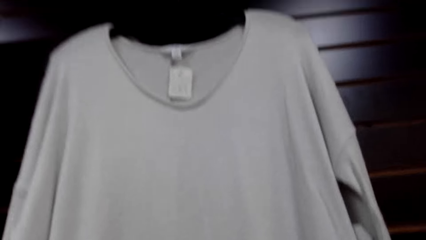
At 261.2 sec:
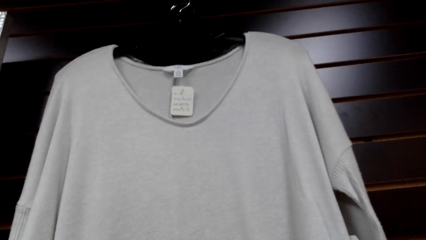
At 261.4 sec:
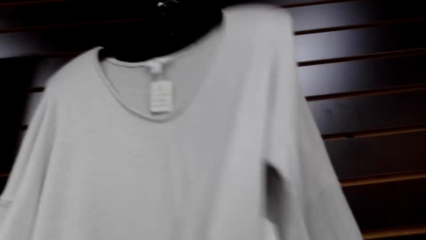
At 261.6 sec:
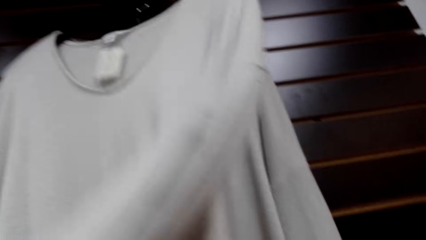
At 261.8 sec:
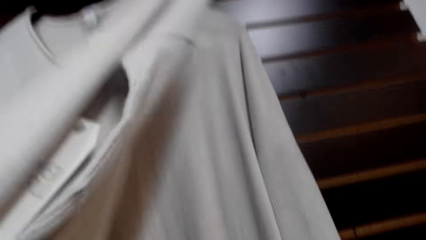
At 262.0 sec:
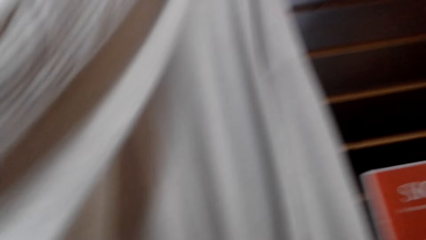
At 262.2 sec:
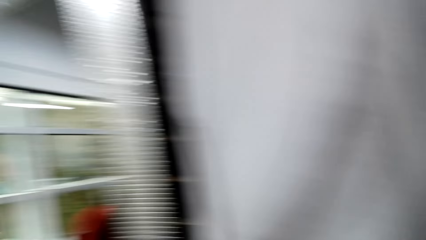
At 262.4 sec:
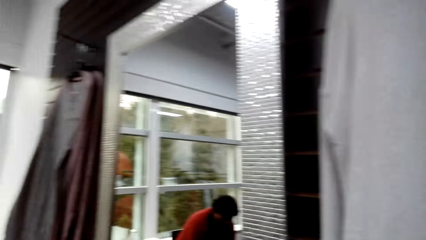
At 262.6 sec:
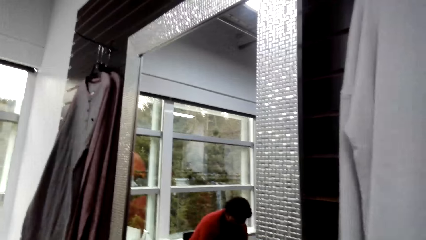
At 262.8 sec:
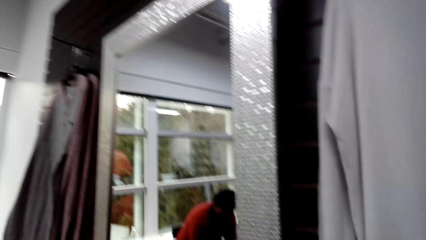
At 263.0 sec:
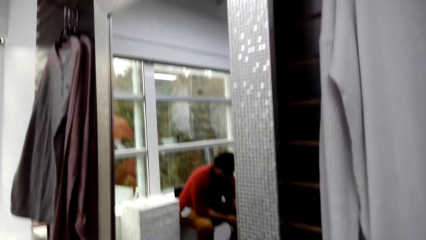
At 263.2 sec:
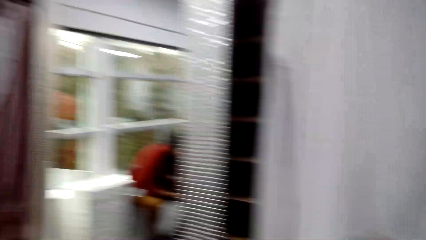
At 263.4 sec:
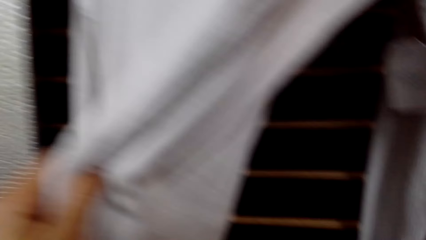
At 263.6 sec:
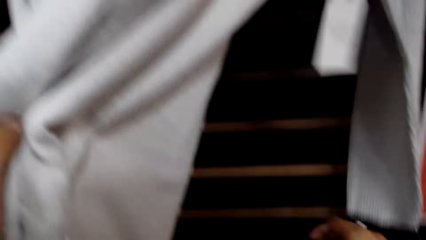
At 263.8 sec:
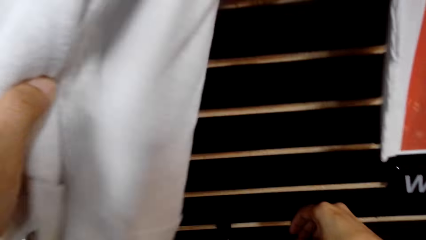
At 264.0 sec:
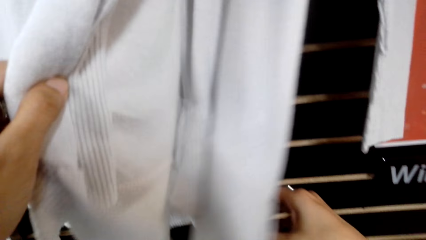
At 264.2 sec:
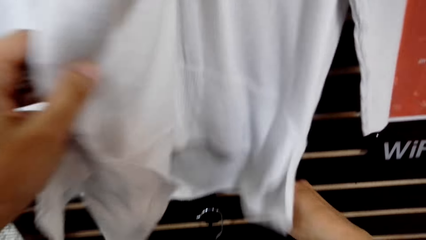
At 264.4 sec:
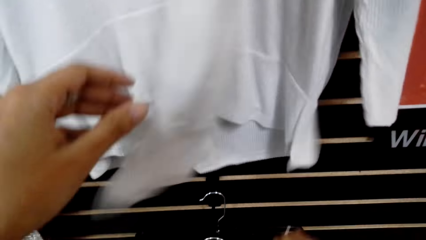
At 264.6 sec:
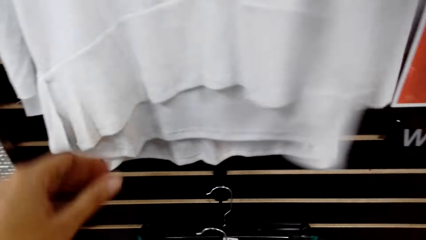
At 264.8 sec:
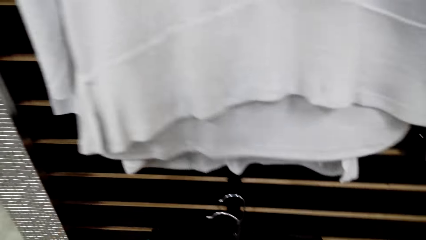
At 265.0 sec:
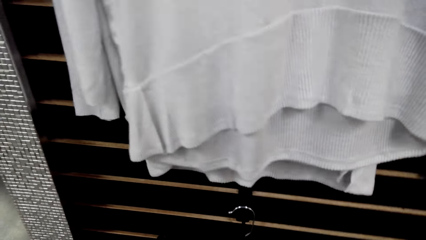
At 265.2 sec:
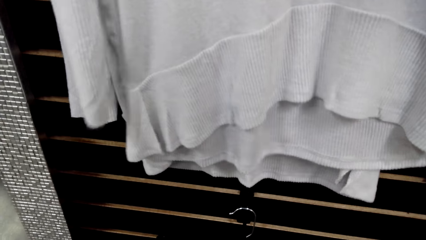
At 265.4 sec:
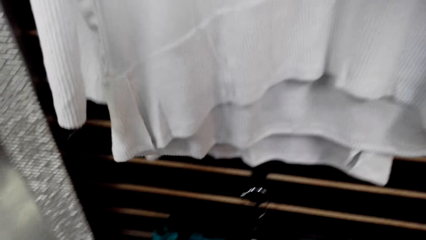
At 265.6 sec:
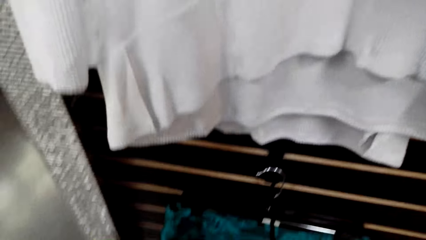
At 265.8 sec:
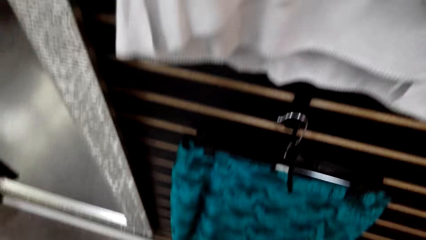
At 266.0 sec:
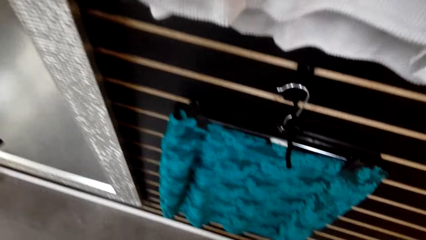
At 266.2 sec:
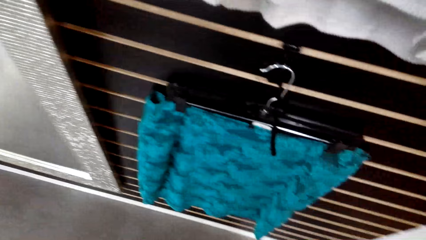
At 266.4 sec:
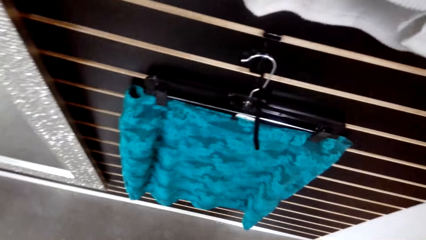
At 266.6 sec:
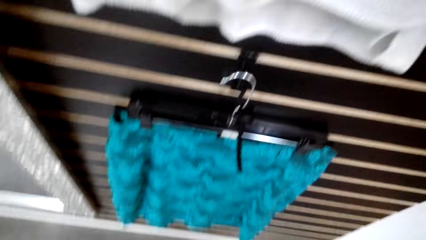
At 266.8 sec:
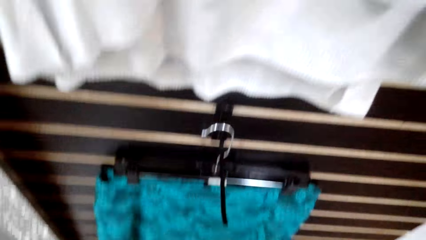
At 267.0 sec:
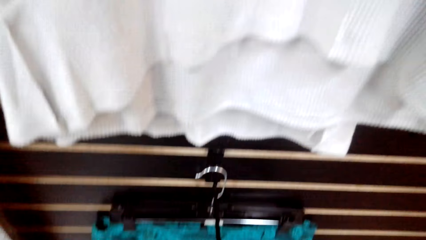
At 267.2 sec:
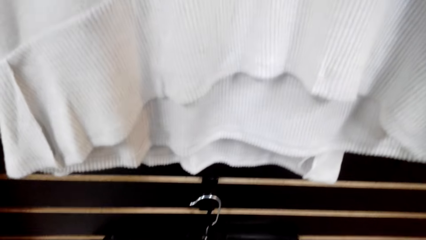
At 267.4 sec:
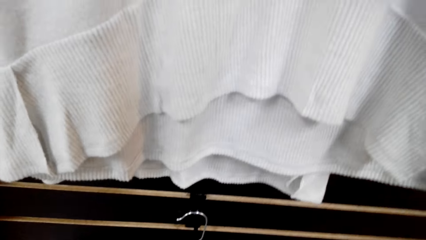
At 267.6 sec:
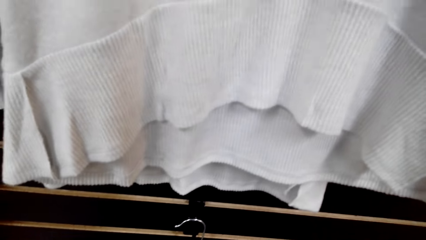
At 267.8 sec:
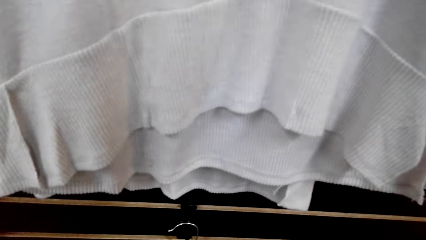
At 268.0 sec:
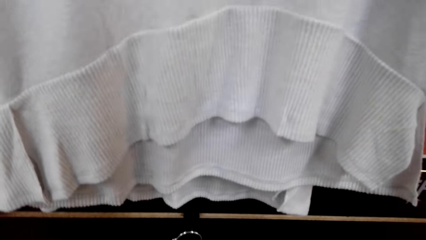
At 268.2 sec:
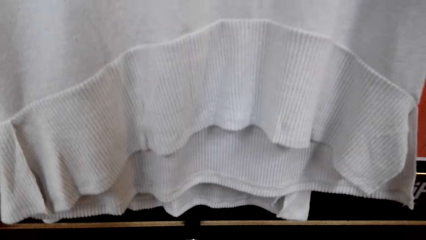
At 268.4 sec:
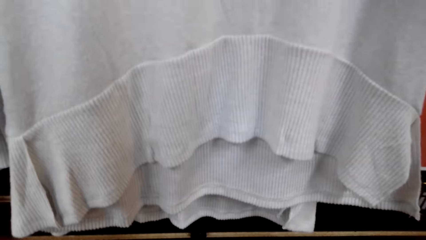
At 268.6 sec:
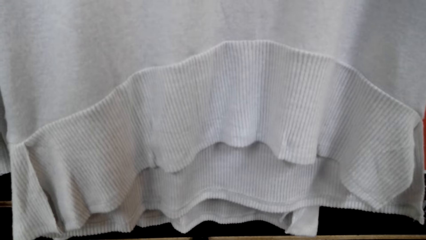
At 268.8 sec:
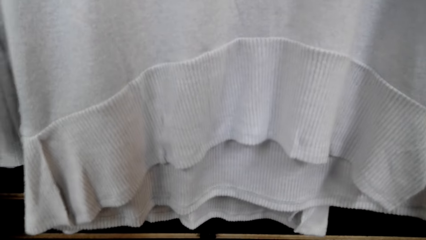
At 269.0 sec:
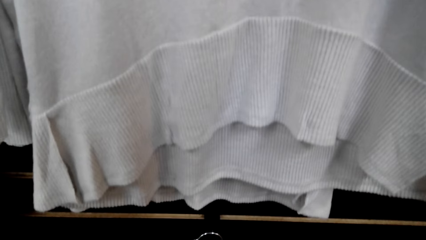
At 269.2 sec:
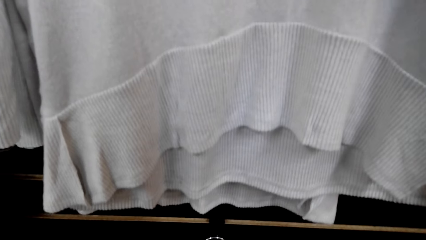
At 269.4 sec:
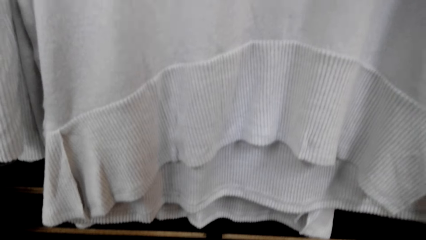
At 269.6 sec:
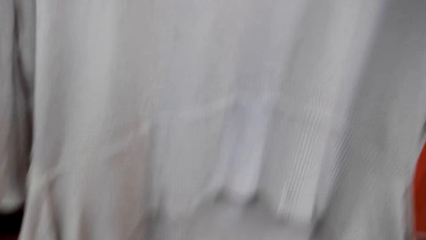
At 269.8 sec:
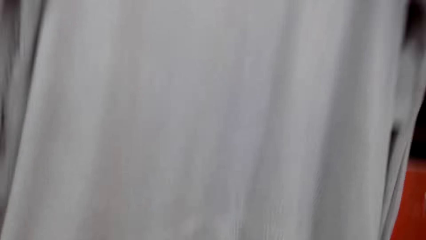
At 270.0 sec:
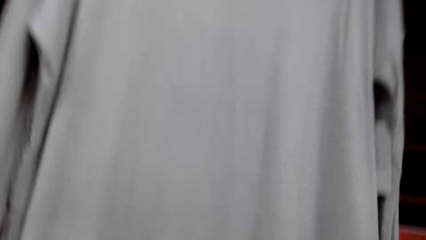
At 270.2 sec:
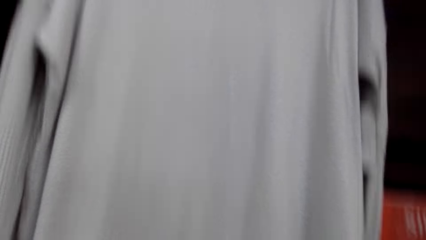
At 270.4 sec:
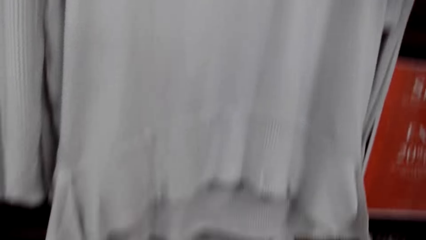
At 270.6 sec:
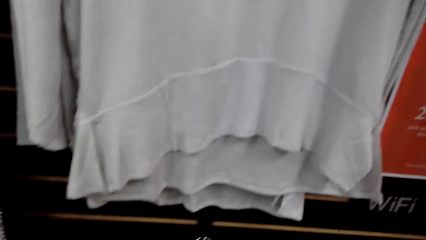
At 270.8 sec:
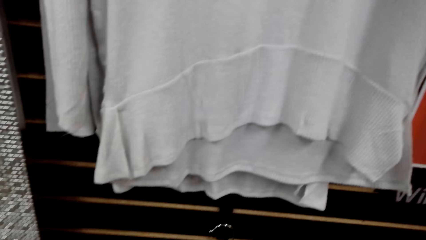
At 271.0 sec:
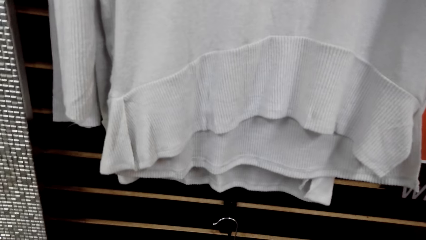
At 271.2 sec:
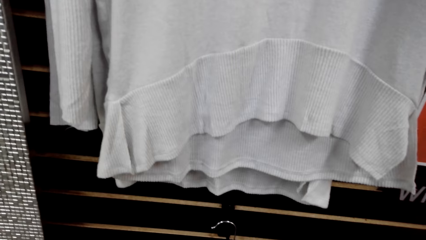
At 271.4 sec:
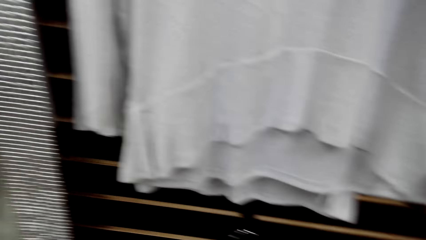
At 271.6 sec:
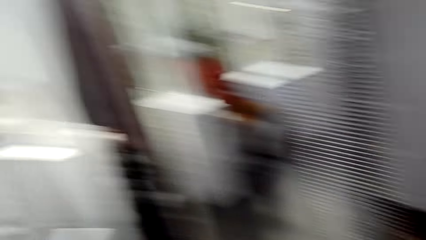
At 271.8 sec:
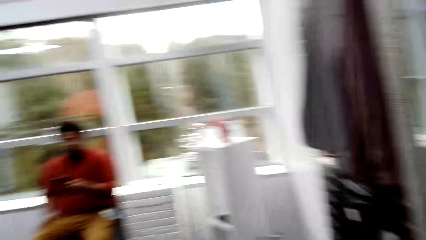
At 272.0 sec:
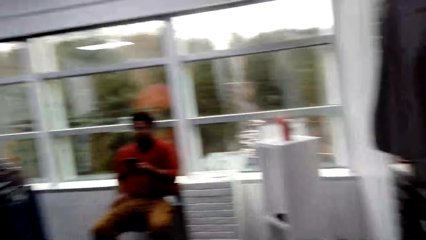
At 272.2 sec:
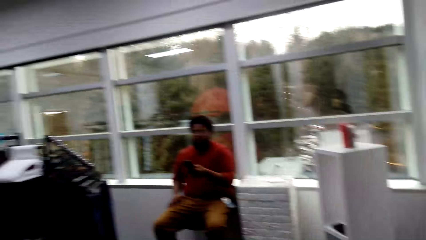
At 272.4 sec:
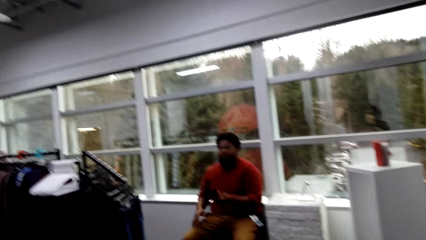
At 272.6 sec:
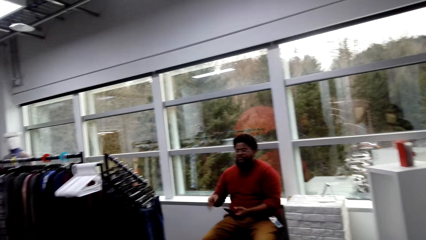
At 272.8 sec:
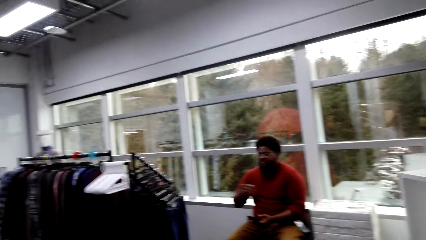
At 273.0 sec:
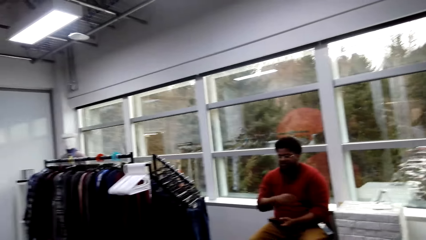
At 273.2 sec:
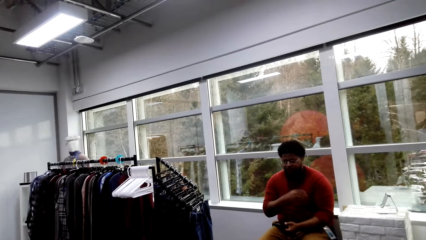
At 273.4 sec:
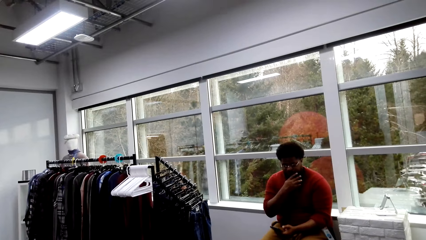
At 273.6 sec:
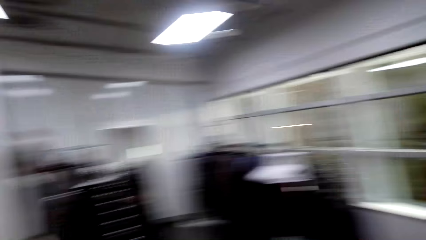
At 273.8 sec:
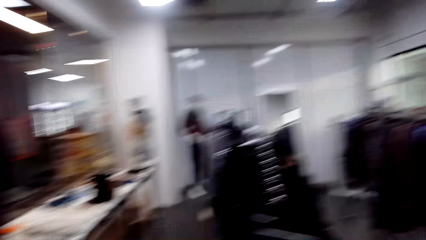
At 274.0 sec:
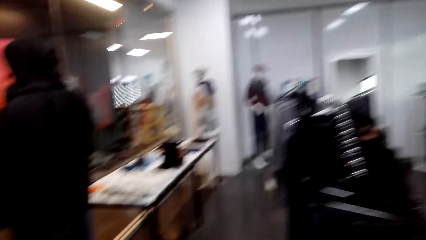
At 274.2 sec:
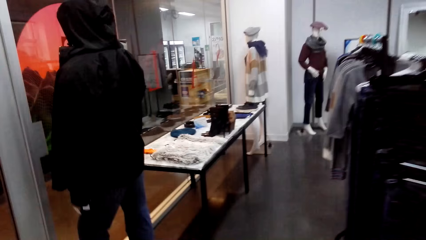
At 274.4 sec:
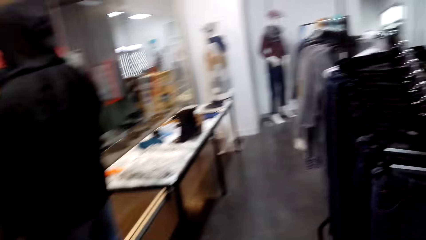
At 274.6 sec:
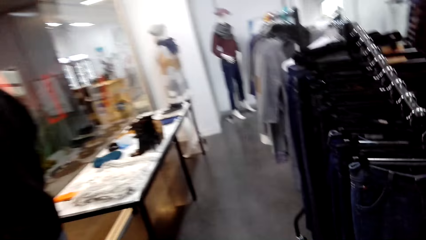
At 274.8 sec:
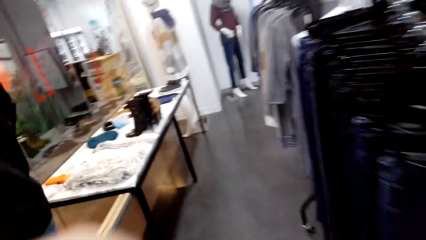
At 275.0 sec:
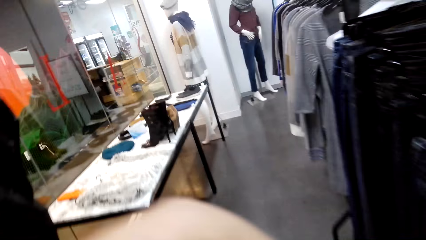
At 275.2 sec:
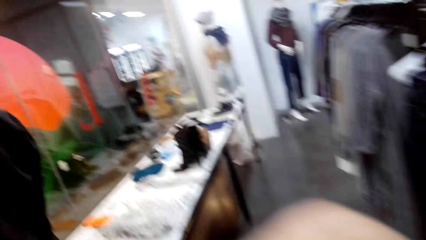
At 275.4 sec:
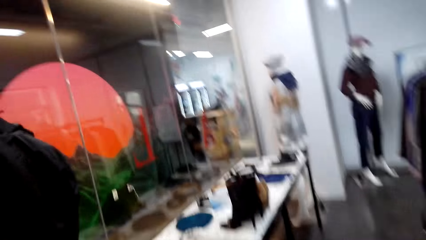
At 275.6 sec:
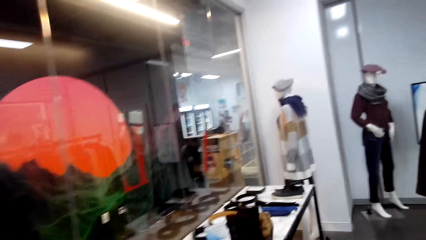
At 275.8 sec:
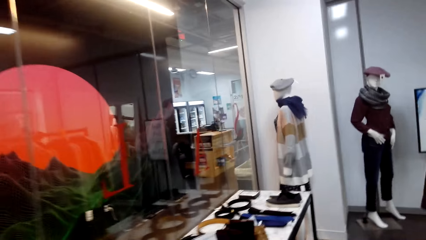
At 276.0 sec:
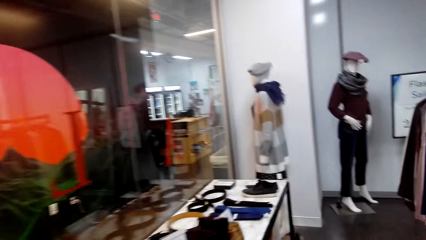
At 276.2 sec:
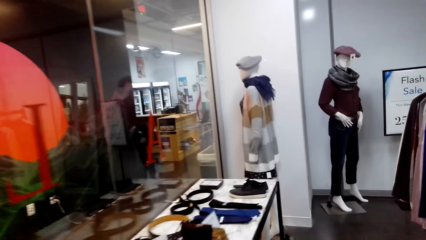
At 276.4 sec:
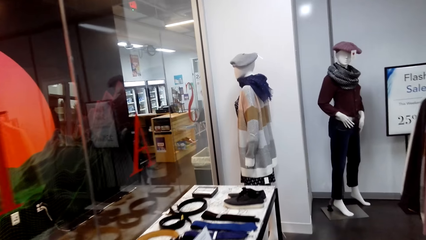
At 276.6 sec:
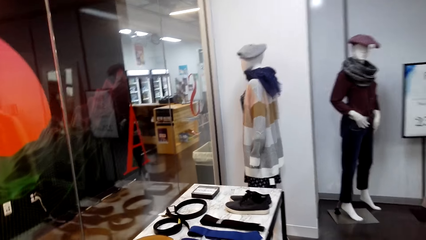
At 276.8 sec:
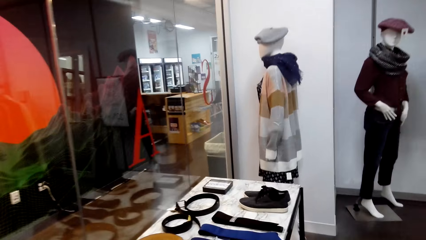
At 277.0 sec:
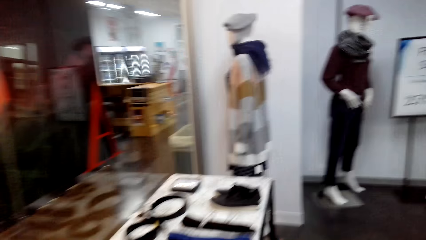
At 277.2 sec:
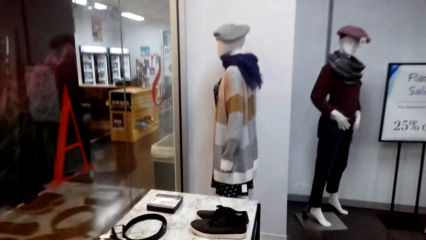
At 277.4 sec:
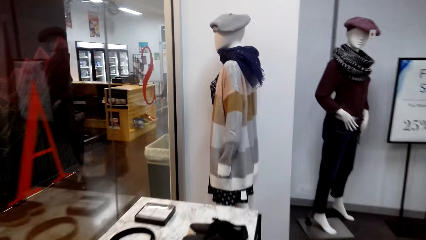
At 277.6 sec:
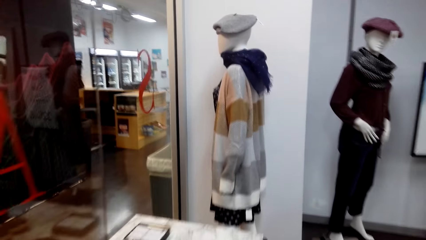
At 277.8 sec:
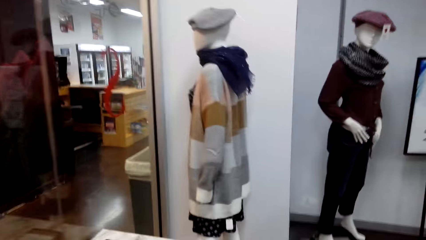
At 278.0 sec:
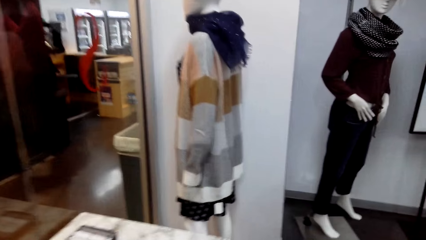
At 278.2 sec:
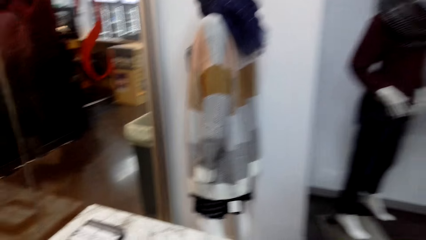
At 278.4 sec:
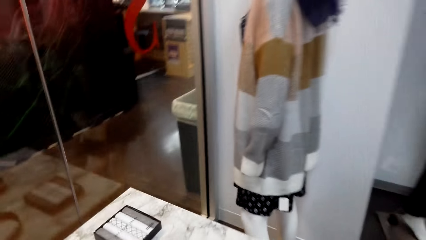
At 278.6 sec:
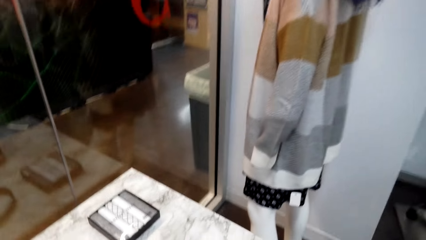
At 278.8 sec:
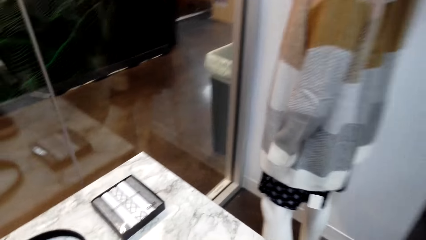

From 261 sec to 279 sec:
The camera wearer touches another hanged cloth. A man converses with the camera wearer. The camera wearer walks towards the table.
